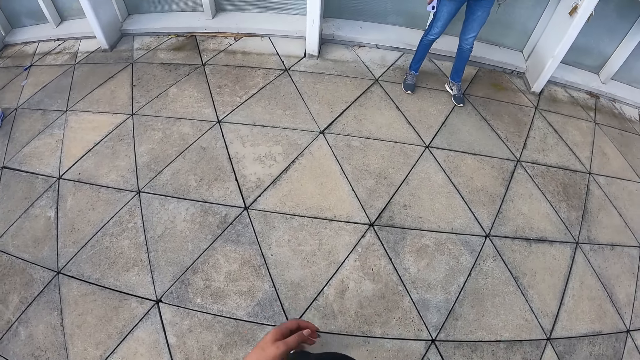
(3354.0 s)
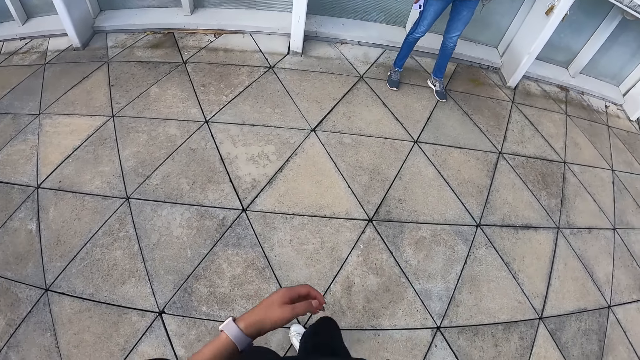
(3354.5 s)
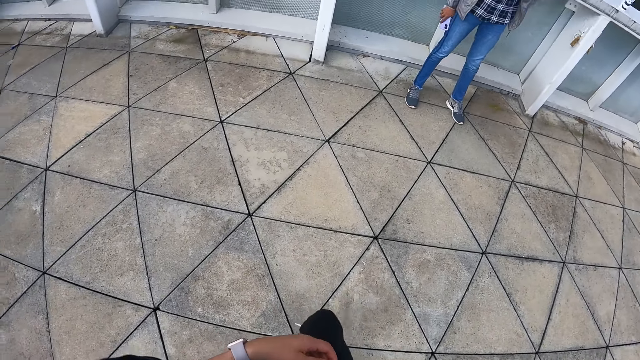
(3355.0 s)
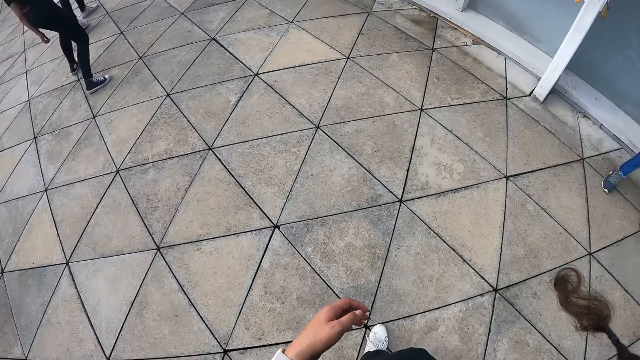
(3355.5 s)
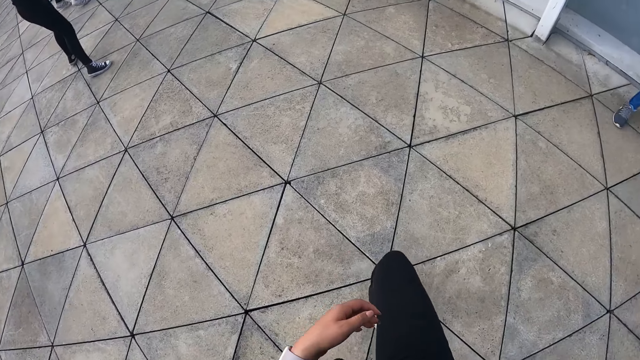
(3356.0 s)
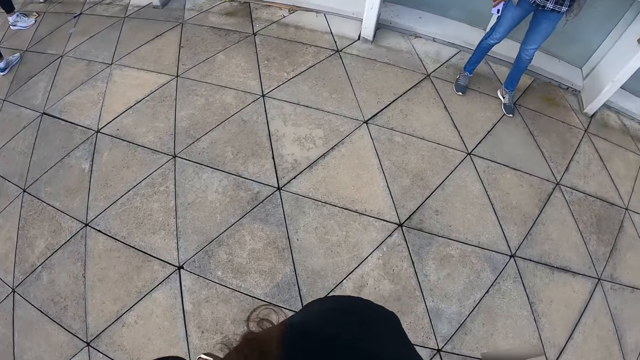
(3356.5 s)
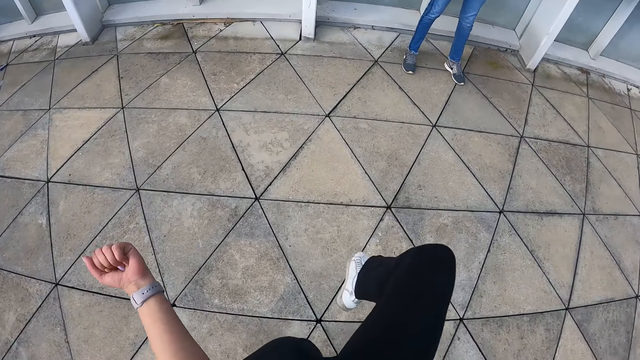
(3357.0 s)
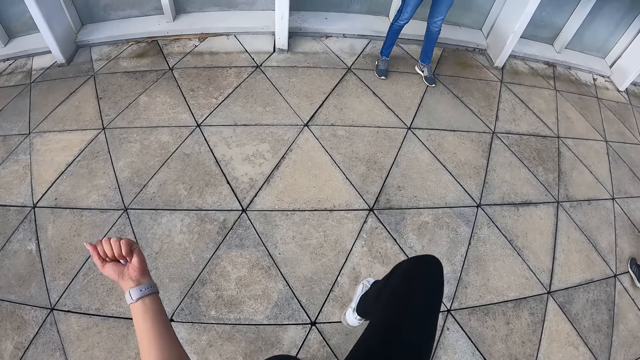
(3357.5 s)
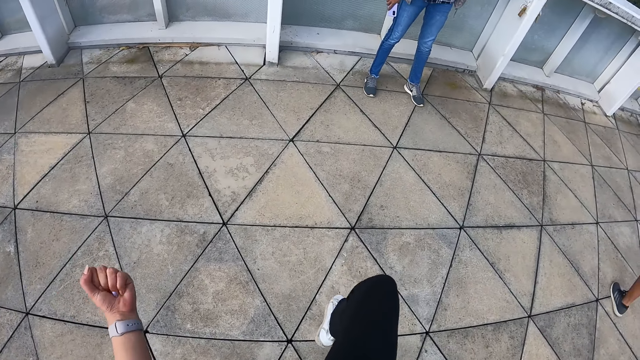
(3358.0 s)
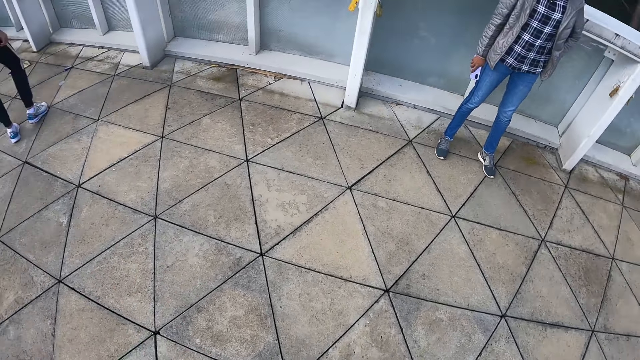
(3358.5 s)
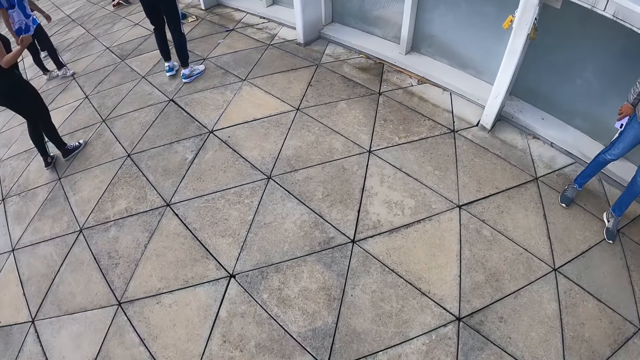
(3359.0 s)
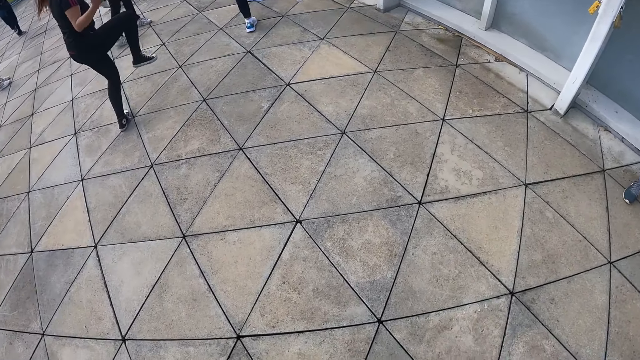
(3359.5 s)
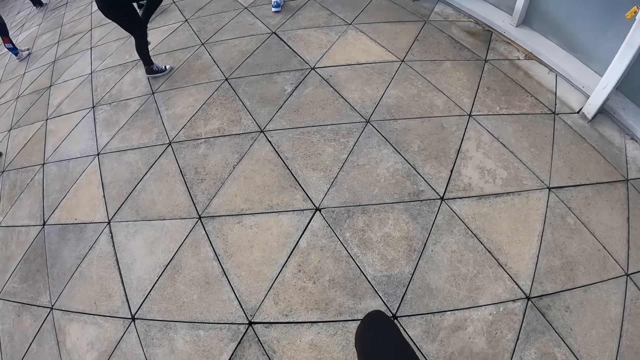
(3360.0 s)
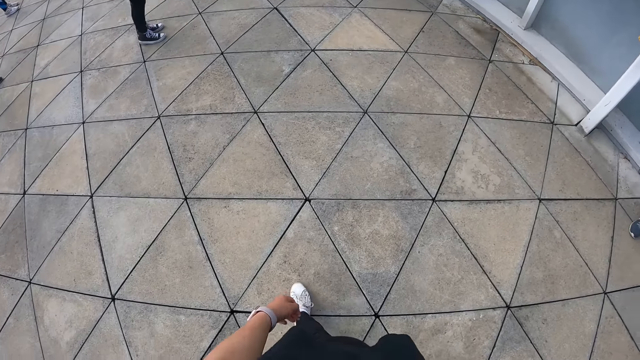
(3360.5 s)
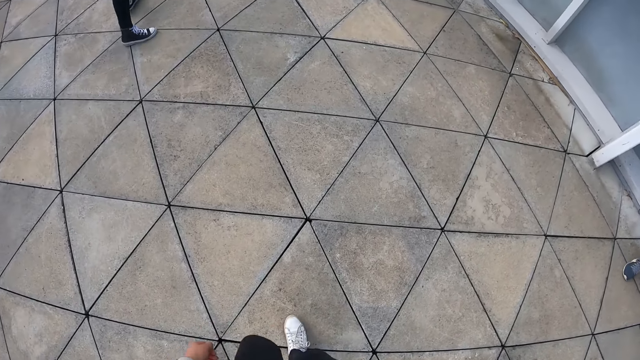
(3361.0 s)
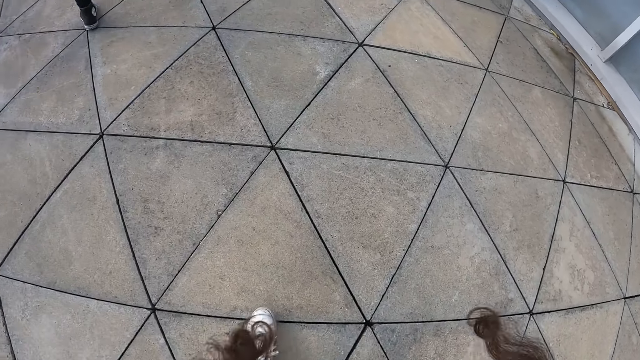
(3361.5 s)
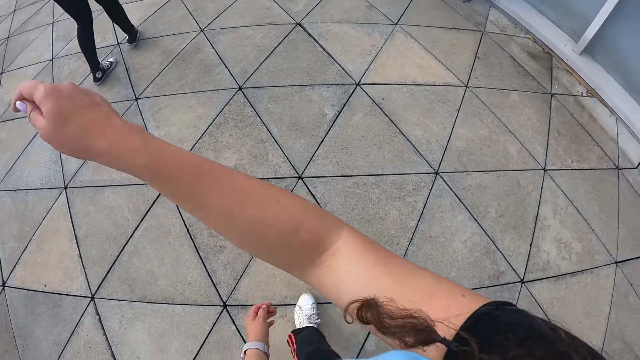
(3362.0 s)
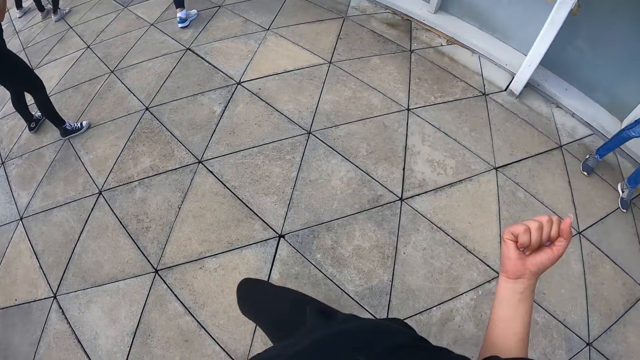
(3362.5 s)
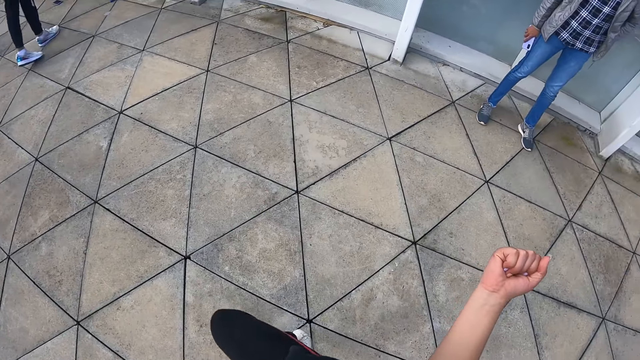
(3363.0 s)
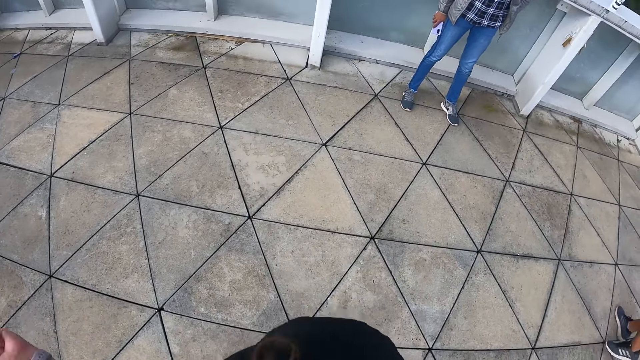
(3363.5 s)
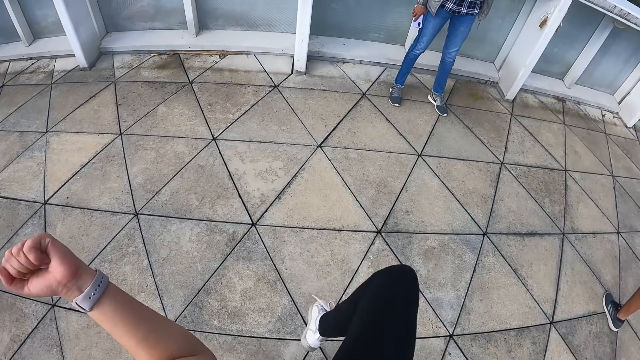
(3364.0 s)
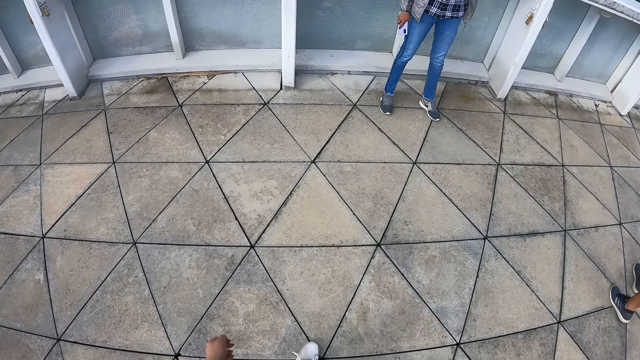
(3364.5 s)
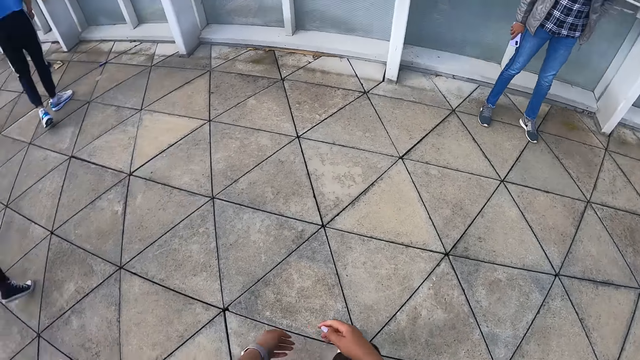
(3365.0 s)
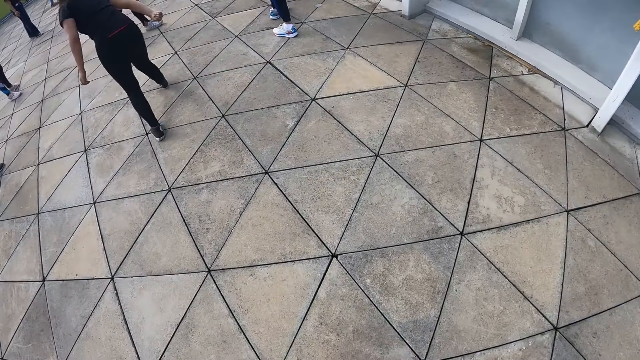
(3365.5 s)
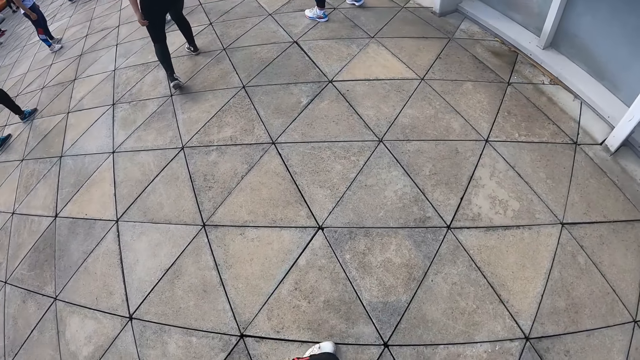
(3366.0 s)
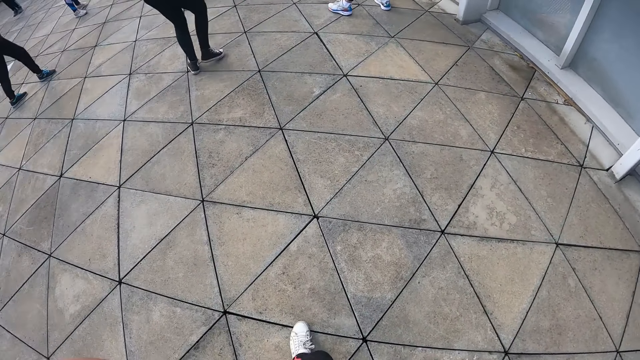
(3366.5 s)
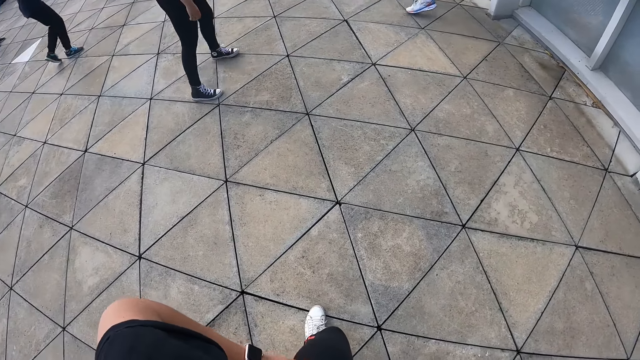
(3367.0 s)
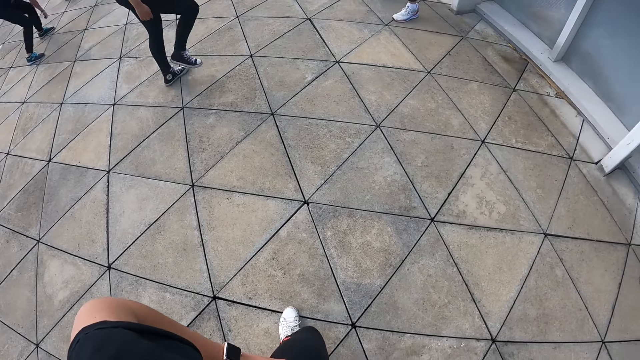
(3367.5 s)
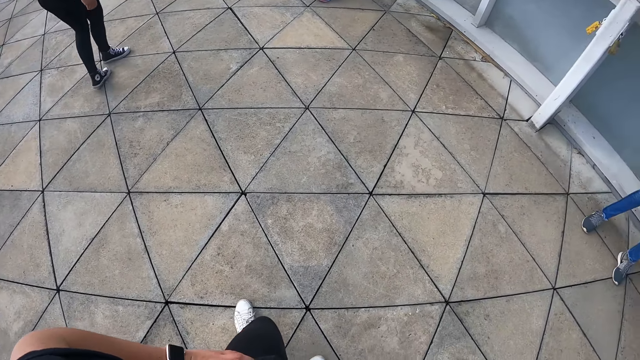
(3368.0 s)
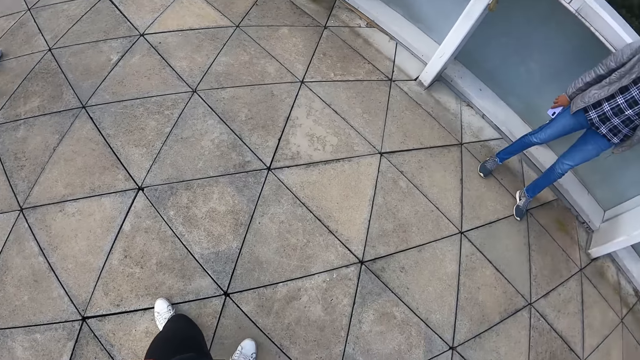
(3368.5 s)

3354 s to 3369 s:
The camera wearer stretches. A man stands. A woman stretches. The camera wearer stretches. The woman stretches.

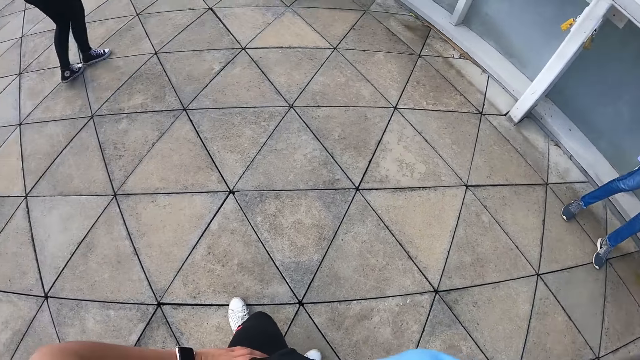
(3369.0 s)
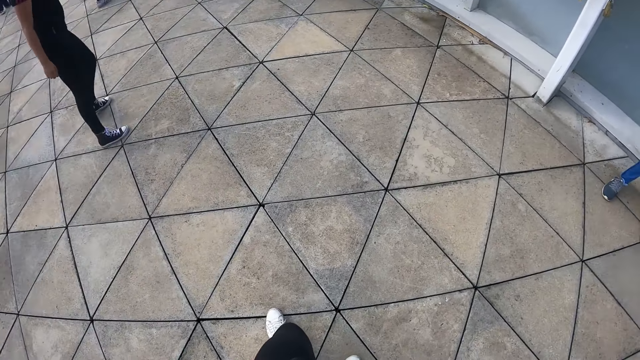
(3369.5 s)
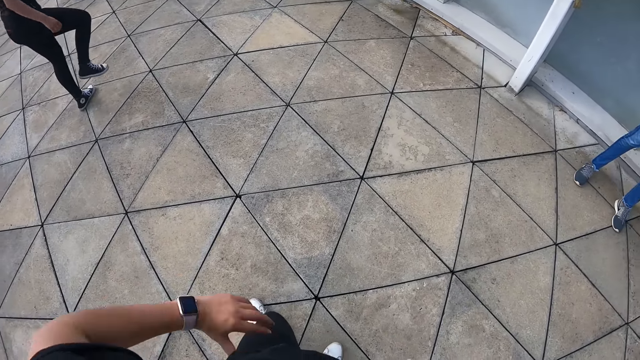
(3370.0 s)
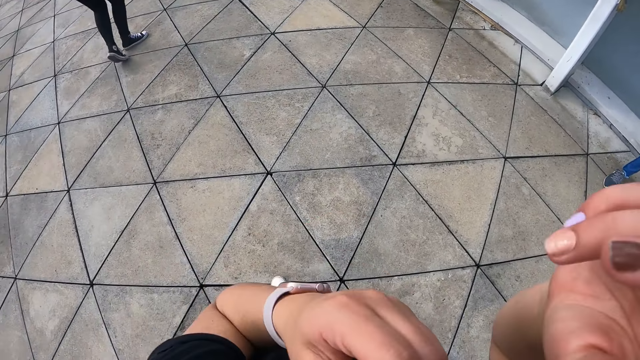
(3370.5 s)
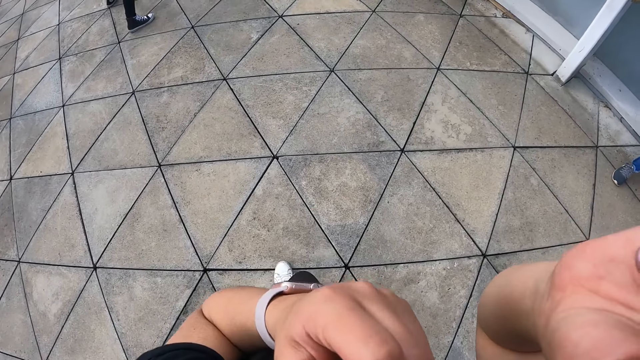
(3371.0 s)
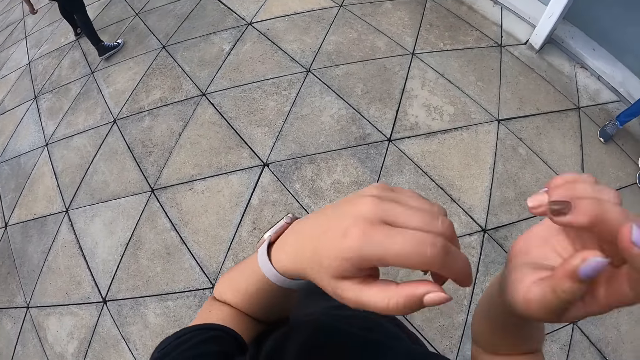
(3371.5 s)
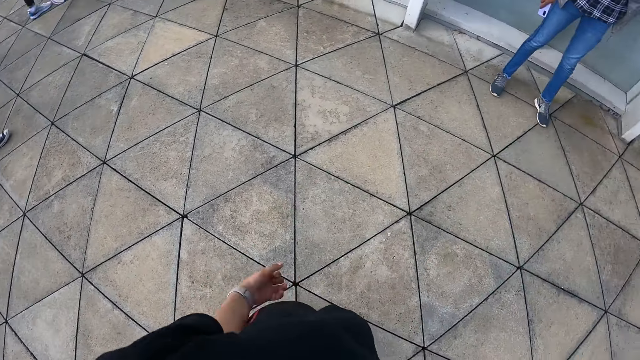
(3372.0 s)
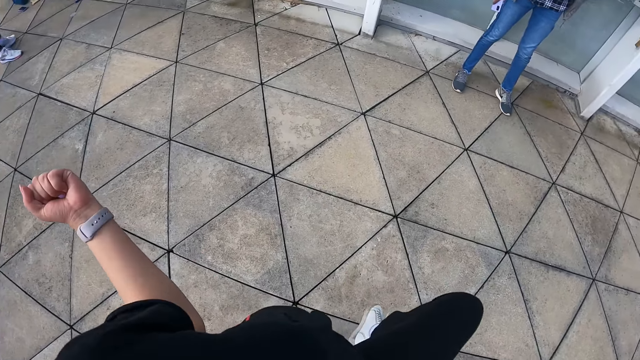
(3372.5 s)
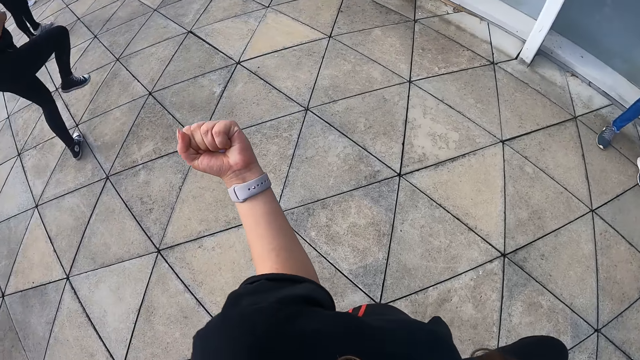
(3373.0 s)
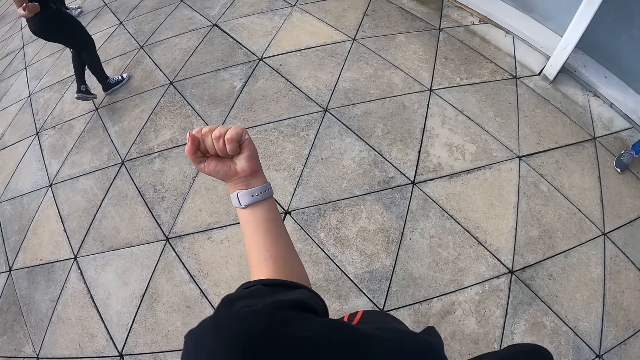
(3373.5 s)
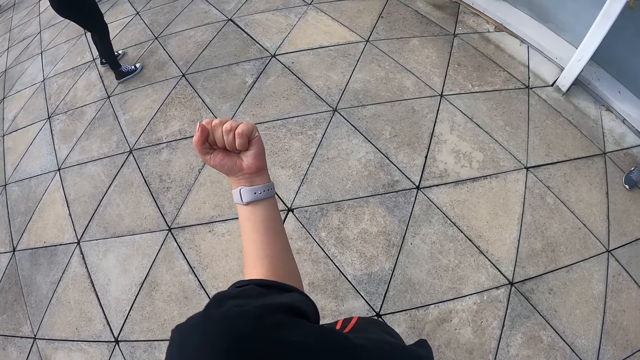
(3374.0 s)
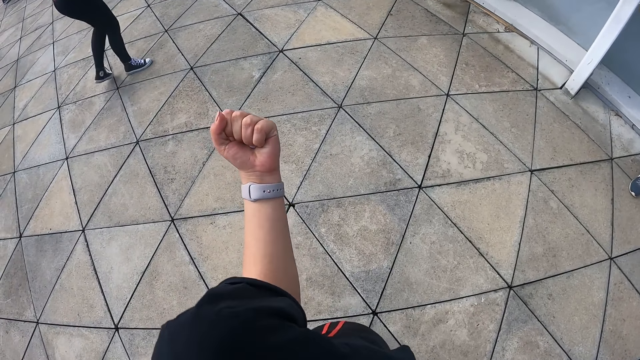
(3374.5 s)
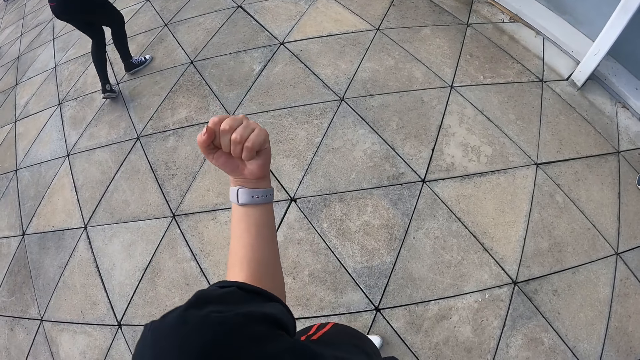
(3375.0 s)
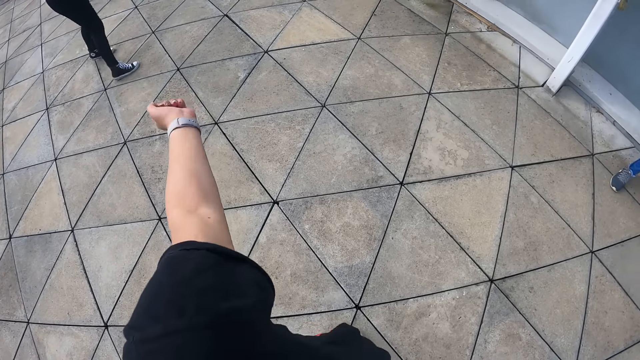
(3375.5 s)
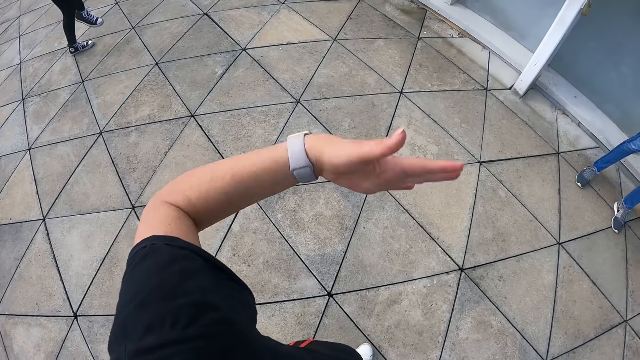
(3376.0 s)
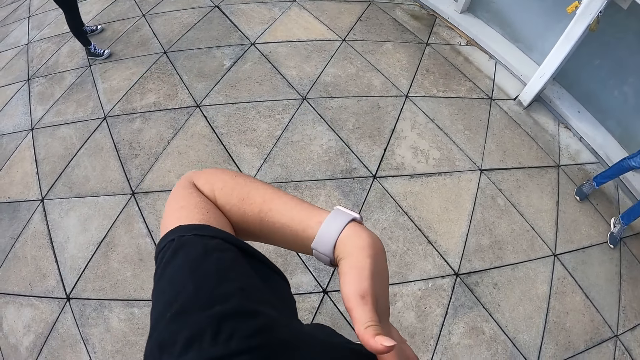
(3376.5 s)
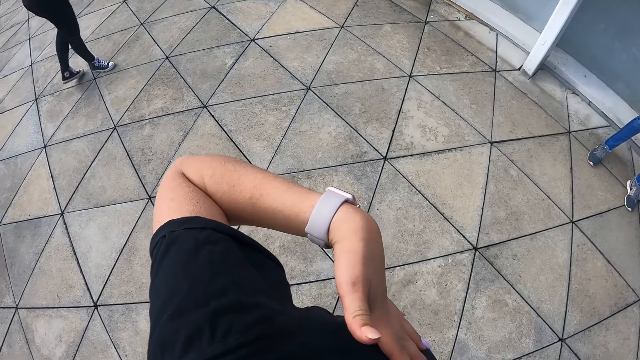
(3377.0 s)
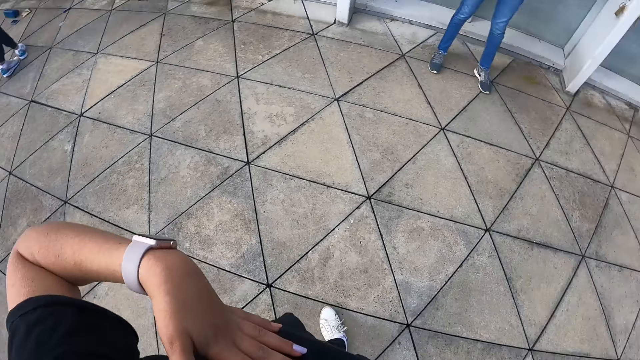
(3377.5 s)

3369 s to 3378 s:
The camera wearer raises their hands. They stretch. A woman stretches.
